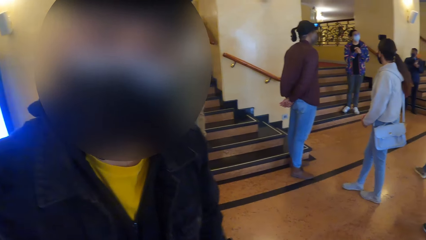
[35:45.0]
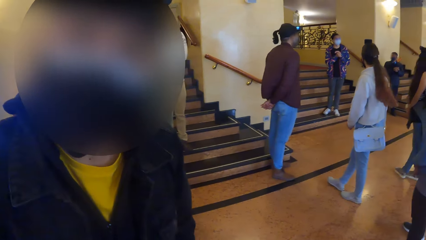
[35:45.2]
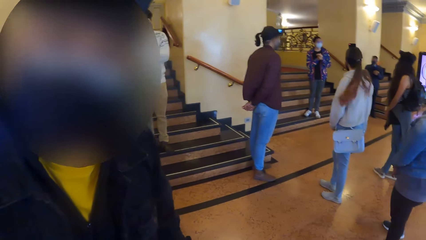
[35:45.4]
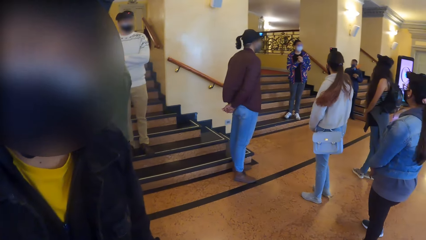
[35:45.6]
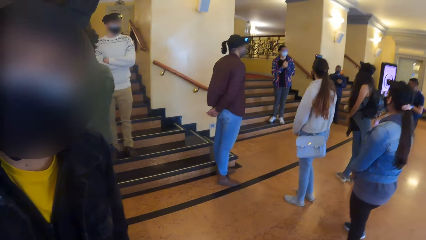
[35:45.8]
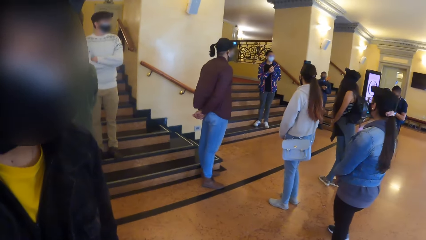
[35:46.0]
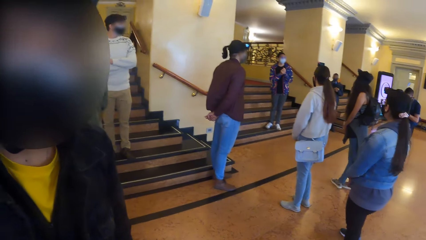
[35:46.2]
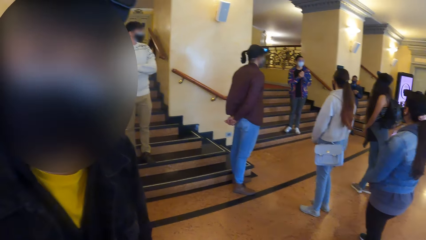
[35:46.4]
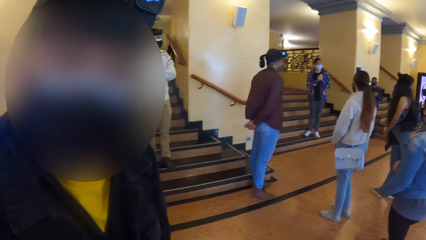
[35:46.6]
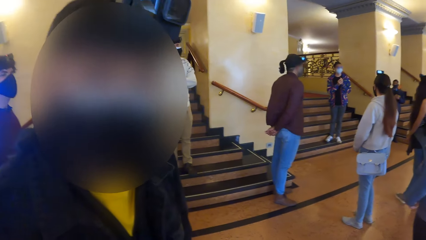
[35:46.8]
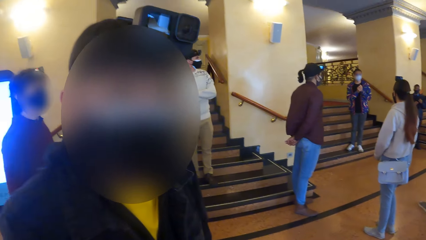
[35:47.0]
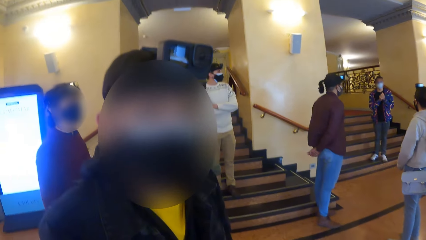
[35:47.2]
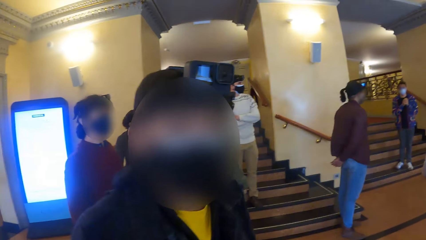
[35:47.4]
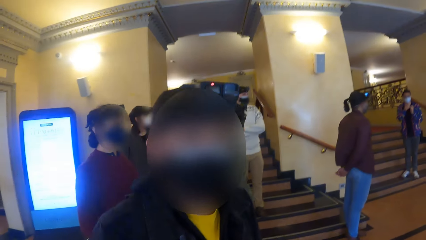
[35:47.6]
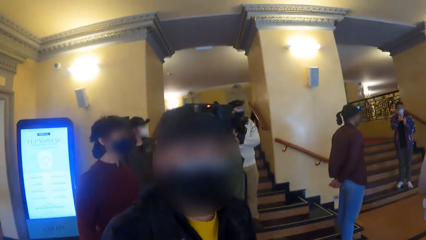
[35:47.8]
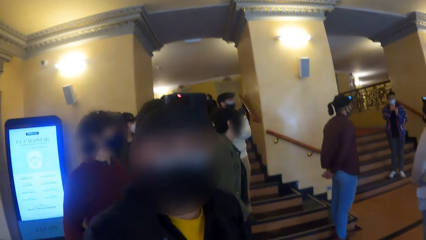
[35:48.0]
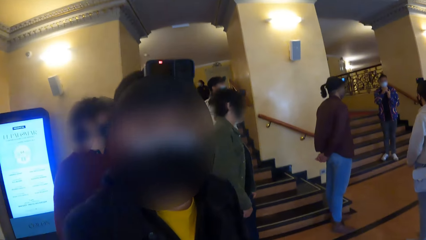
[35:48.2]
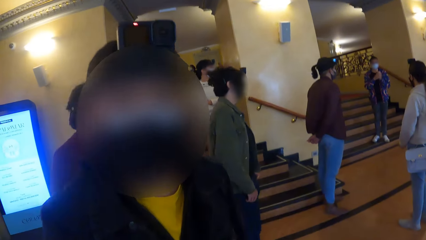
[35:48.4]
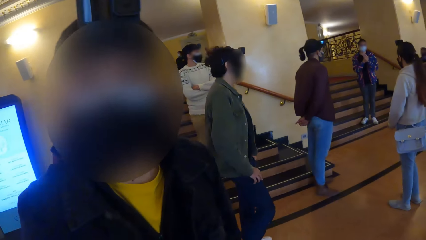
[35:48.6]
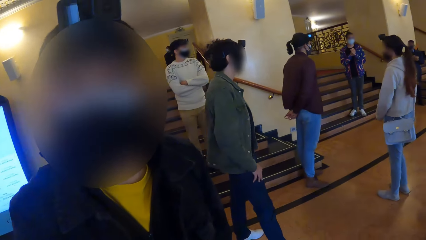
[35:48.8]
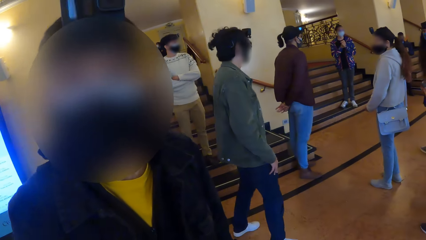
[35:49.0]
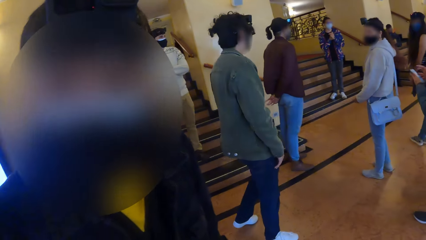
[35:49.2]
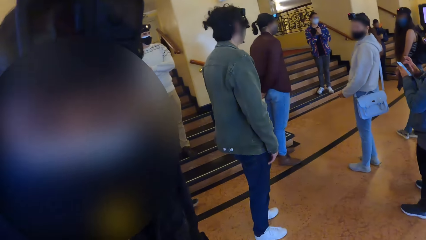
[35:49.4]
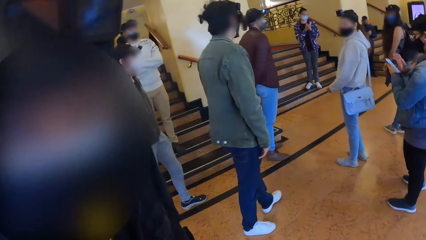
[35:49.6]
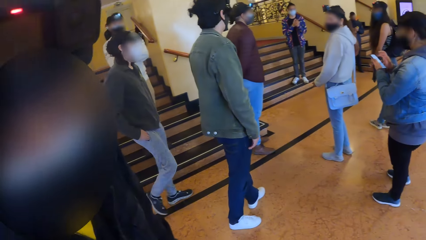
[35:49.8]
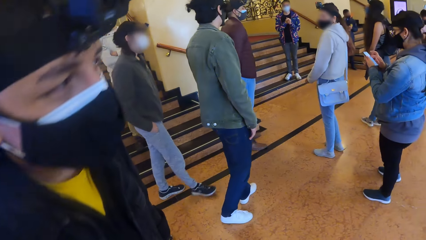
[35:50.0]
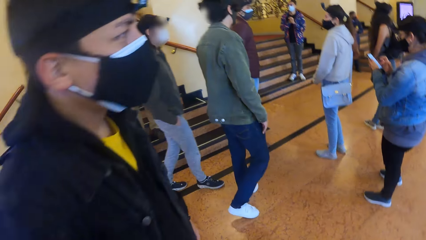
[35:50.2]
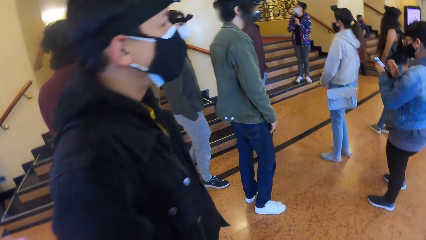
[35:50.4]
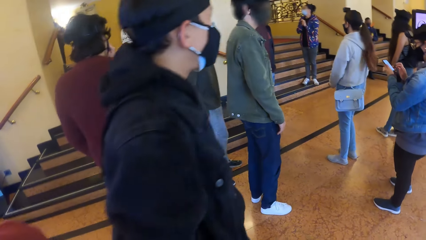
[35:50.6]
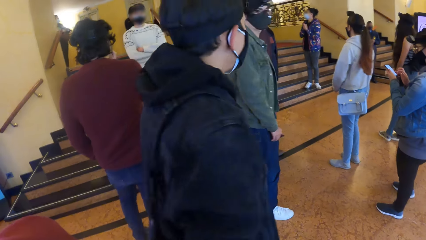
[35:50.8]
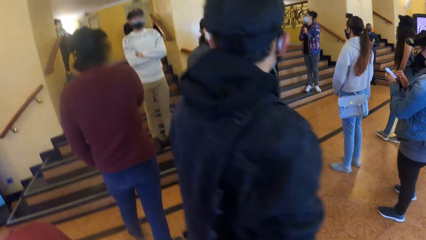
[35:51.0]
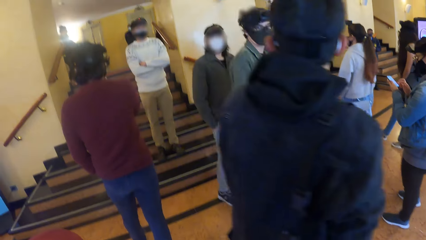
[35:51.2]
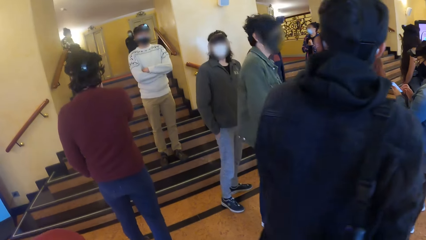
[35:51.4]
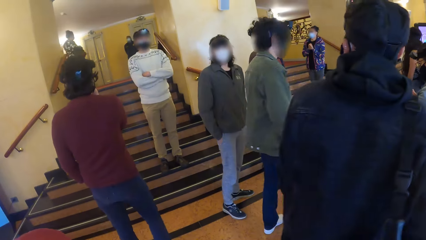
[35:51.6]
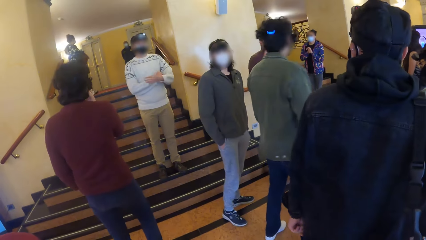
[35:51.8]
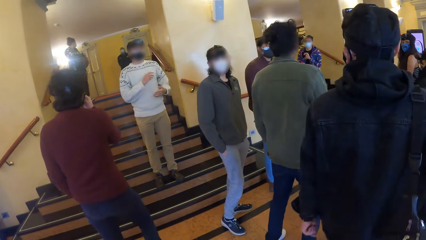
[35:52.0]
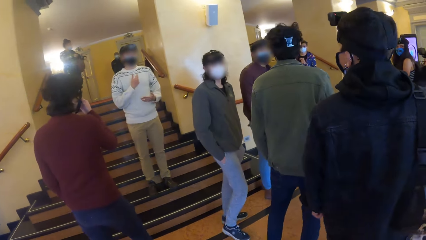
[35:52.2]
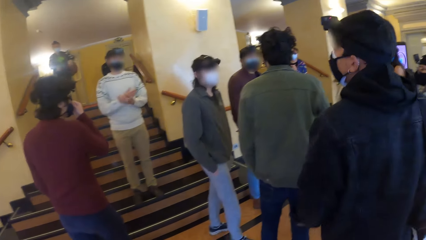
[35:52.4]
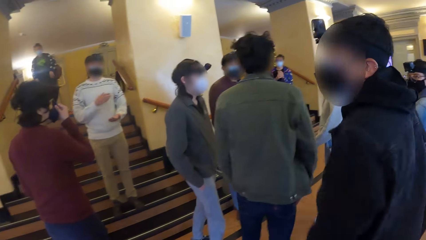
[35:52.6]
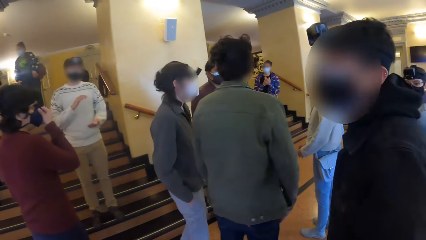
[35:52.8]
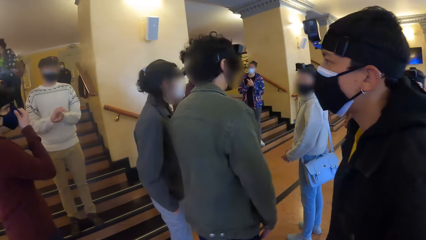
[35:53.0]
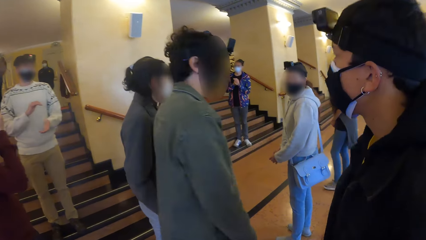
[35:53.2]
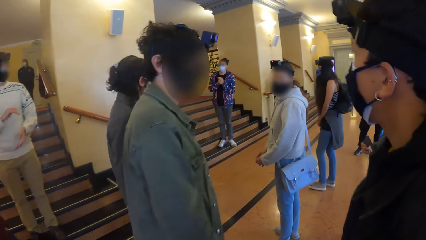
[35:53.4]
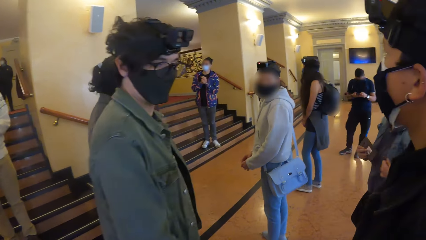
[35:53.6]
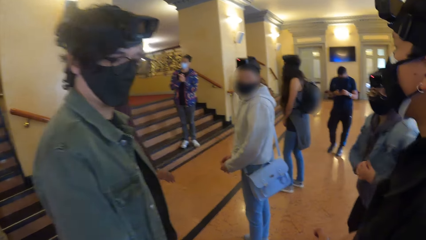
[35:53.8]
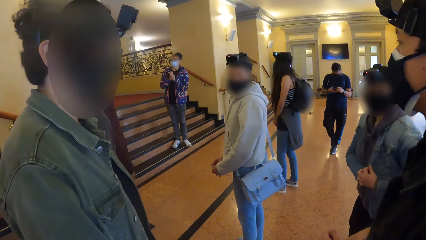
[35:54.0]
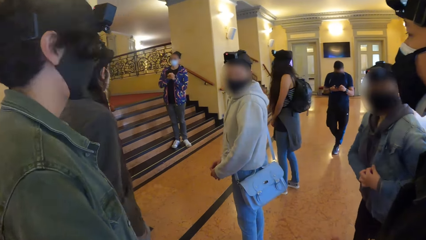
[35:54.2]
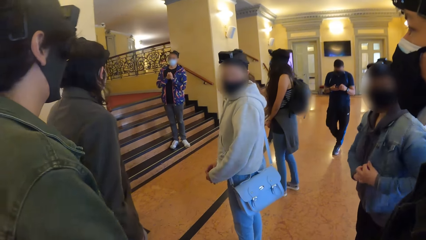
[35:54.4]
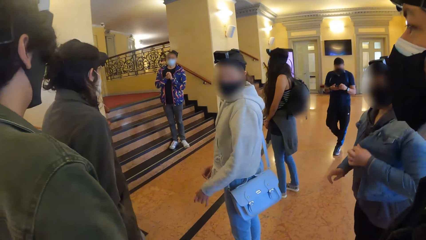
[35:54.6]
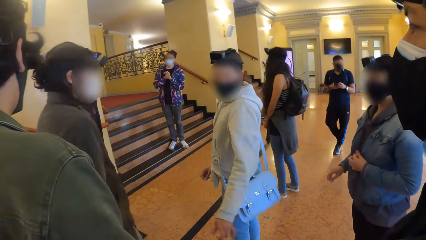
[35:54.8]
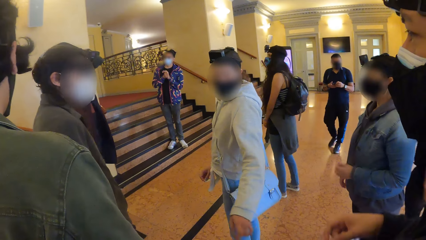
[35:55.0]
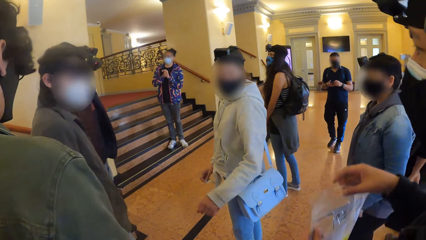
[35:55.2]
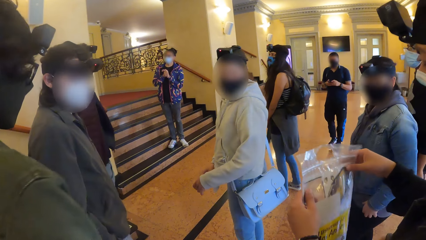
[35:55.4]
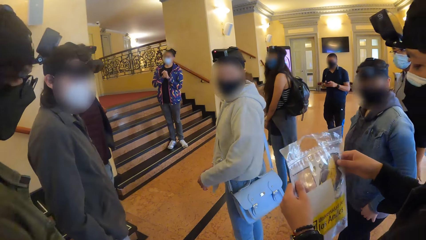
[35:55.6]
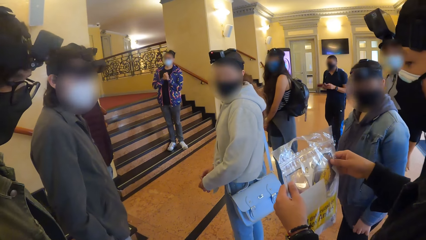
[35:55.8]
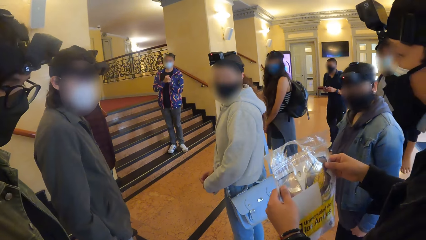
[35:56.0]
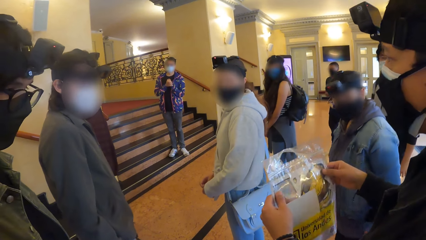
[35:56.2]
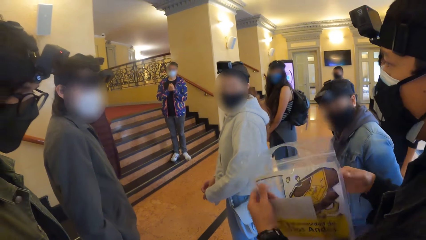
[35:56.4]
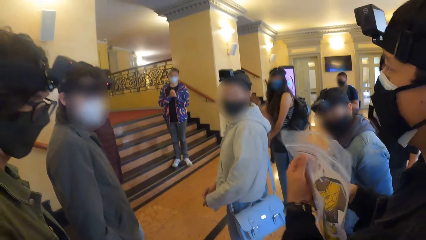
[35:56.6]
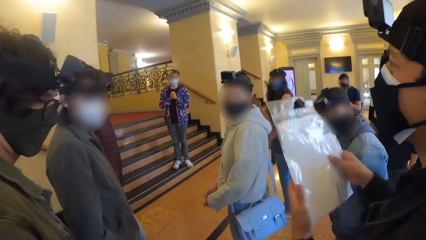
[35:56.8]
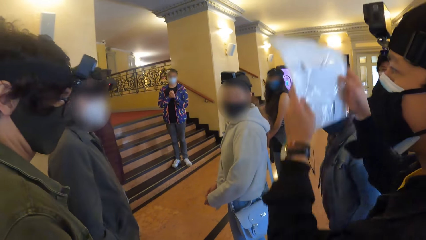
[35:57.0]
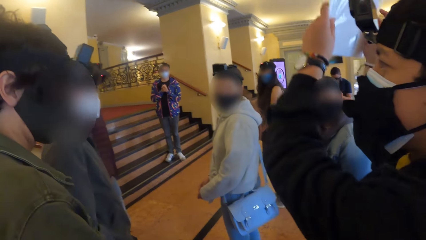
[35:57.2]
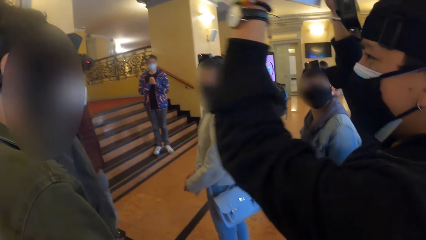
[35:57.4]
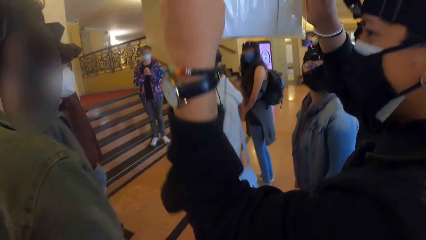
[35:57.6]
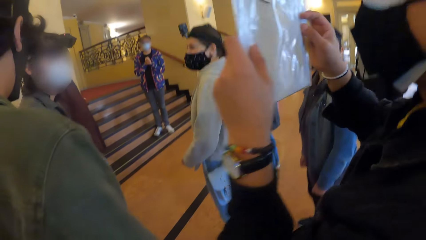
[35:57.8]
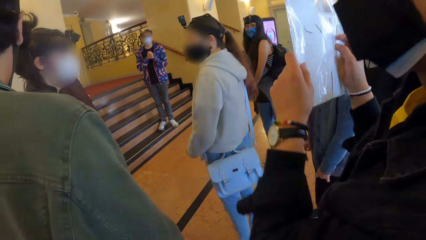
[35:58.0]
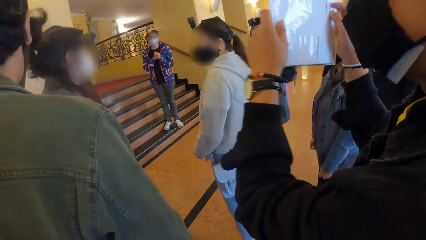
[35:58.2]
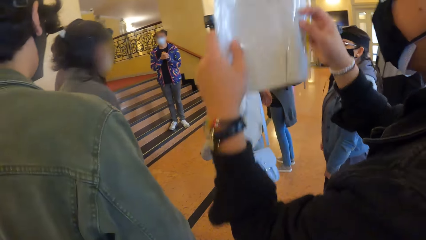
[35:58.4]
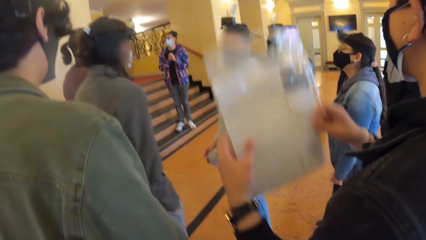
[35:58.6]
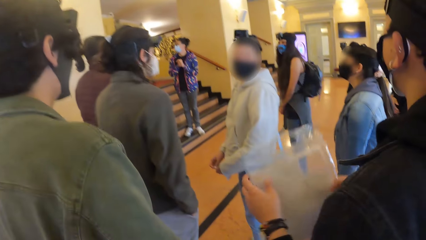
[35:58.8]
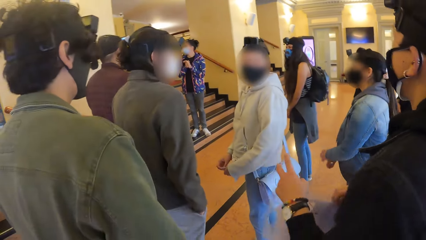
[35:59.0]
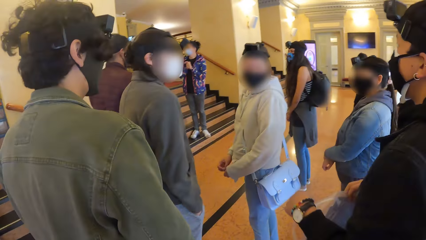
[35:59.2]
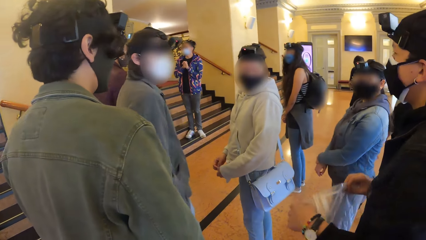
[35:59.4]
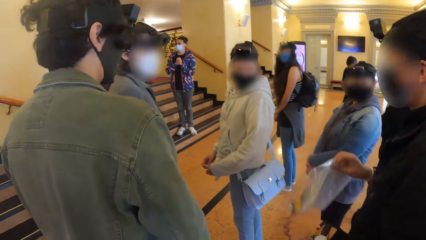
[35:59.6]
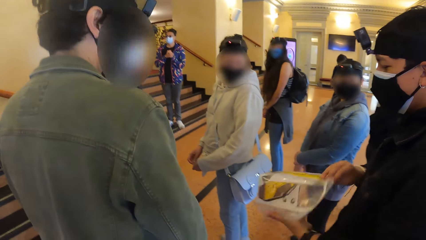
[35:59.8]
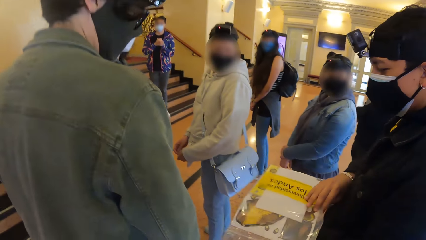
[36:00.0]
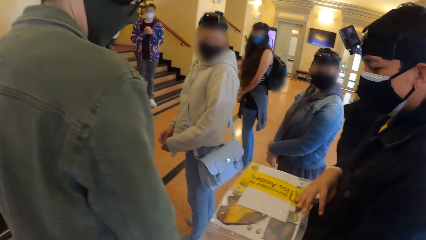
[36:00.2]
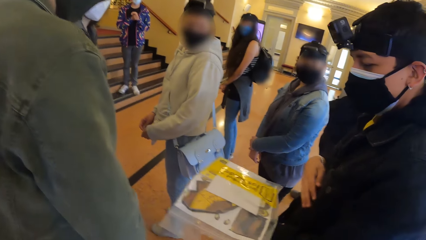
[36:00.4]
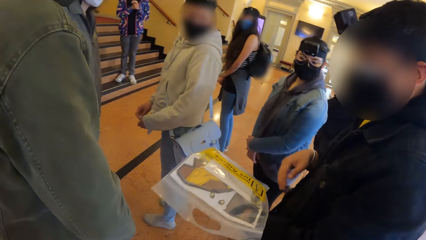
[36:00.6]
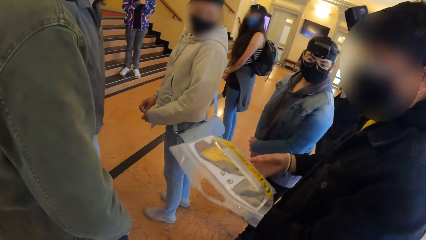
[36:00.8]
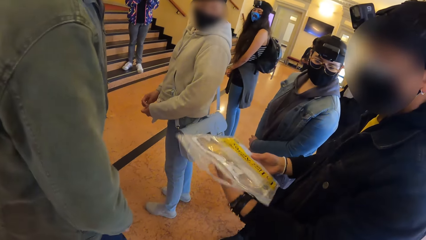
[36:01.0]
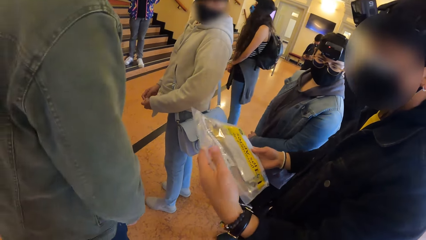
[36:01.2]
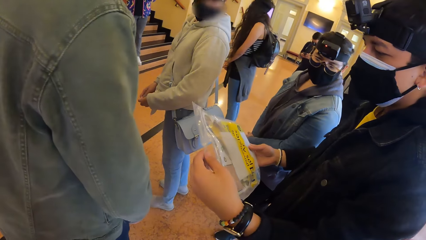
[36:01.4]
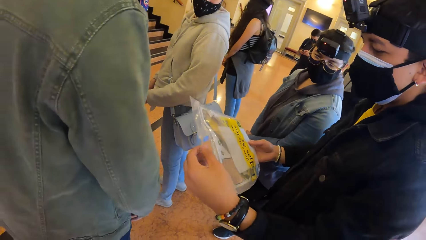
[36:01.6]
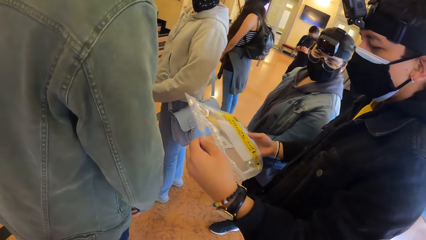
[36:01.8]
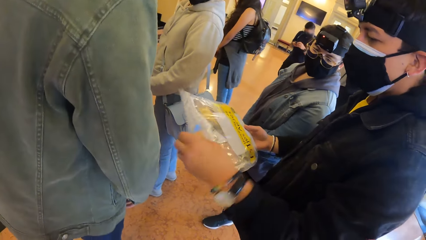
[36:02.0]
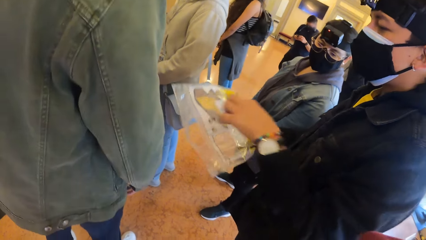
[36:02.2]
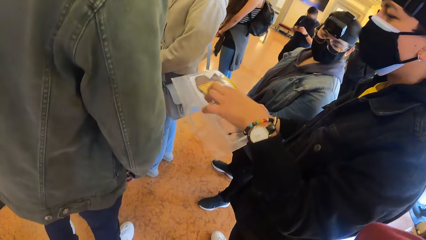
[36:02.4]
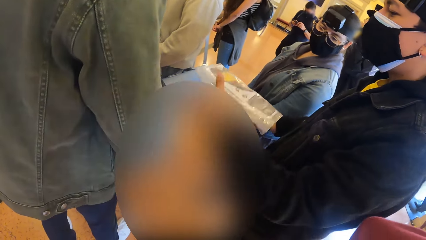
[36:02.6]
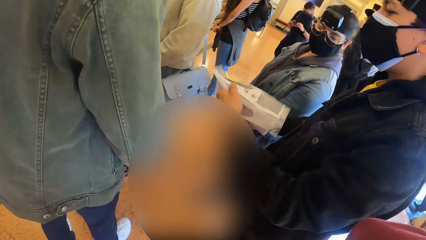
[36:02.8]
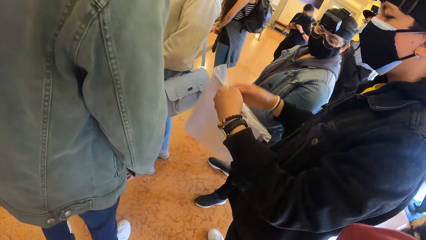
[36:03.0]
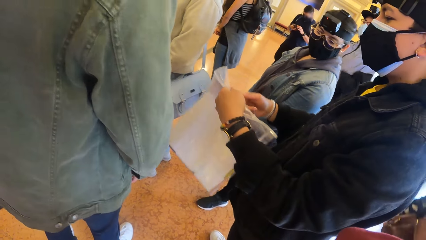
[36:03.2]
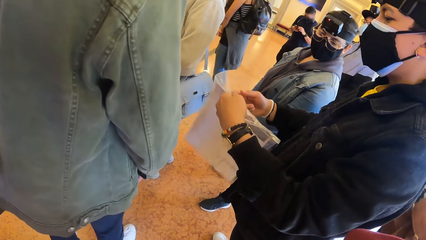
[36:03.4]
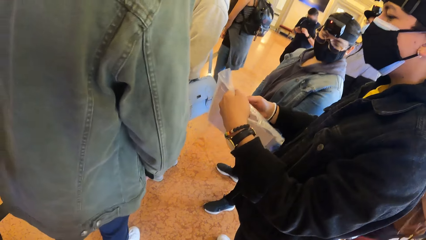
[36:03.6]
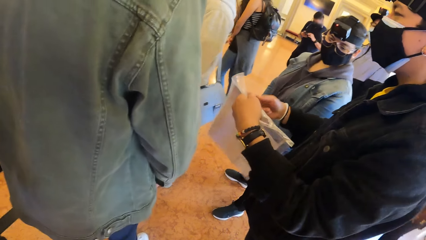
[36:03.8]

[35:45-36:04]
The camera wearer looks around. A woman converses with the group of people. A man walks across the floor. The man lifts a zip lock bag or polythene bag with both hands and turns the polythene bag around. The man passes the zip lock bag from his right hand to his left hand. The man flips the bag. The man holds the zip lock bag with both hands. The man holds the zip lock bag with his left hand. The man examines the bag.
